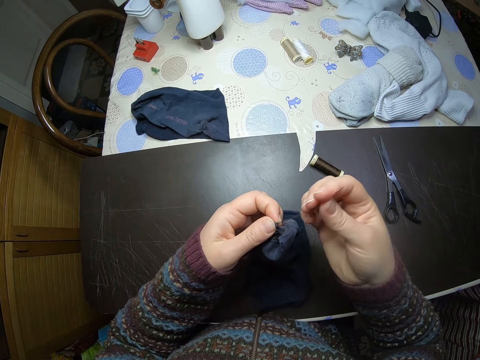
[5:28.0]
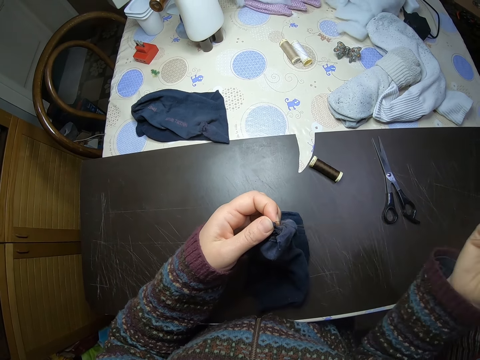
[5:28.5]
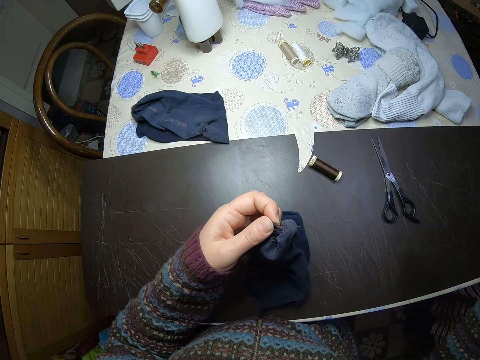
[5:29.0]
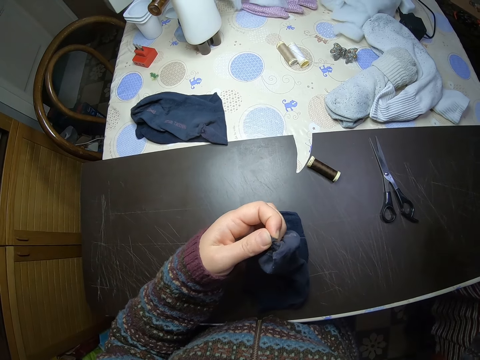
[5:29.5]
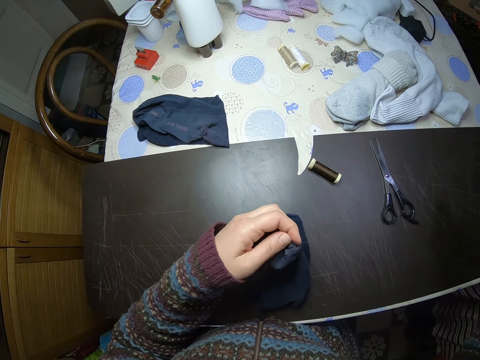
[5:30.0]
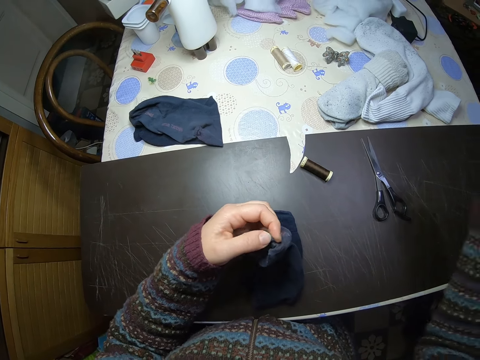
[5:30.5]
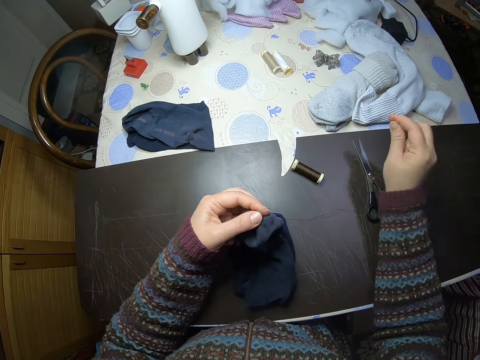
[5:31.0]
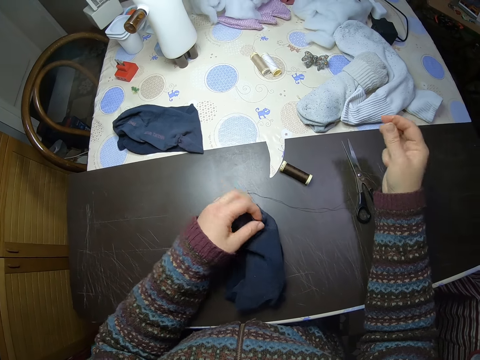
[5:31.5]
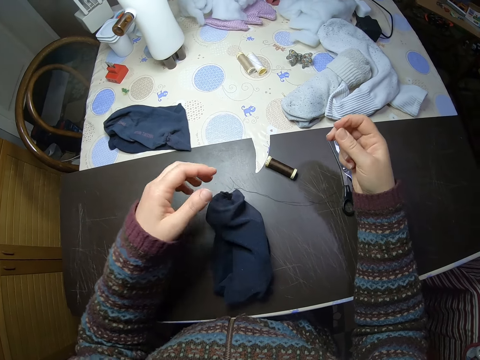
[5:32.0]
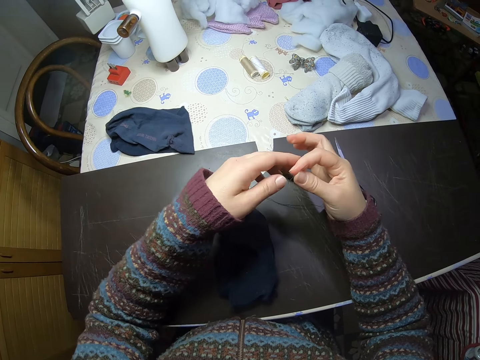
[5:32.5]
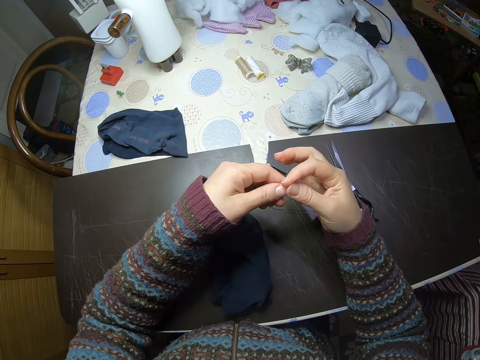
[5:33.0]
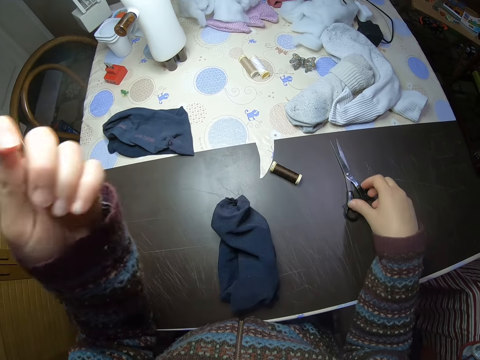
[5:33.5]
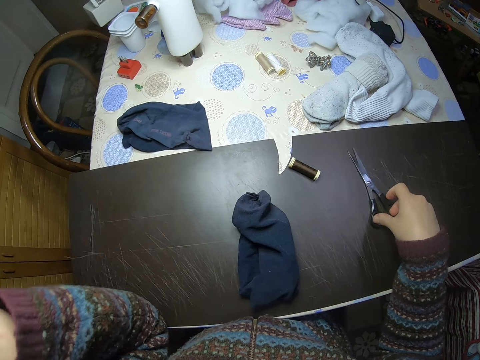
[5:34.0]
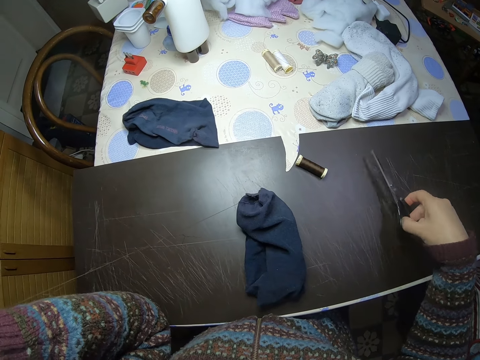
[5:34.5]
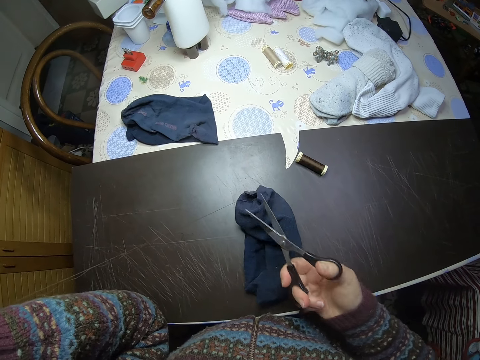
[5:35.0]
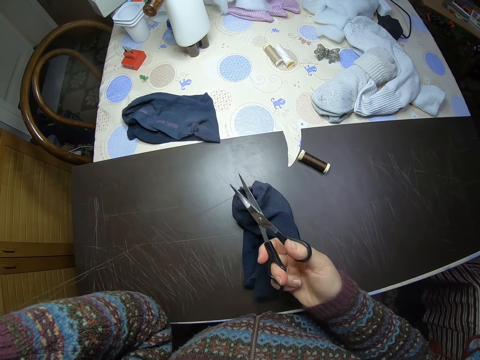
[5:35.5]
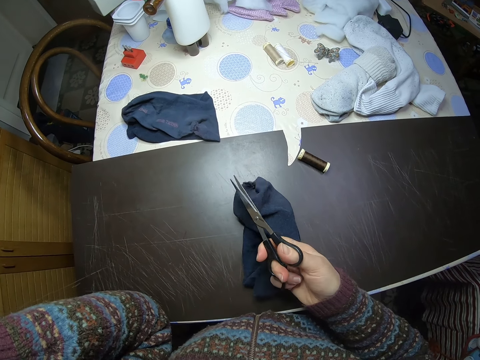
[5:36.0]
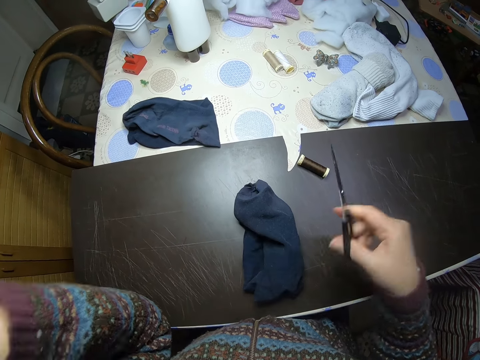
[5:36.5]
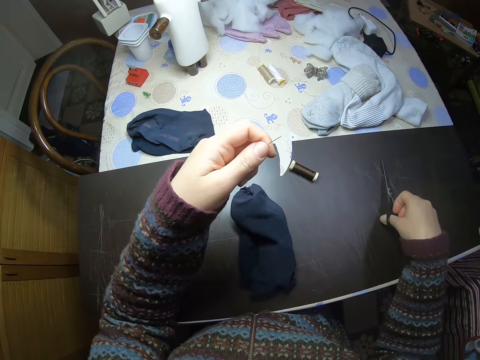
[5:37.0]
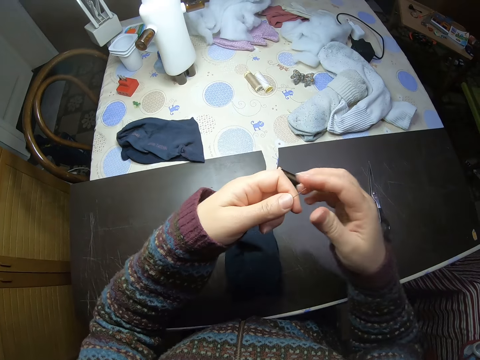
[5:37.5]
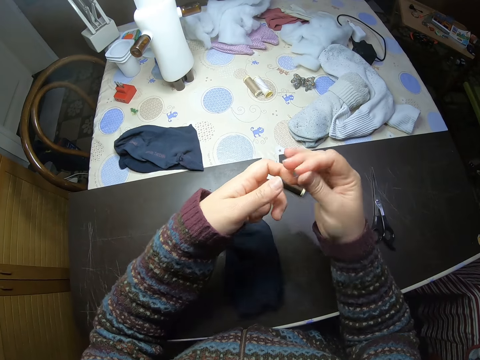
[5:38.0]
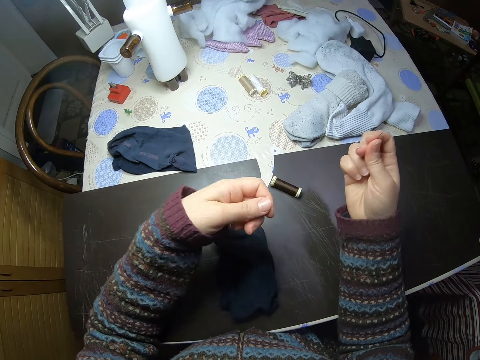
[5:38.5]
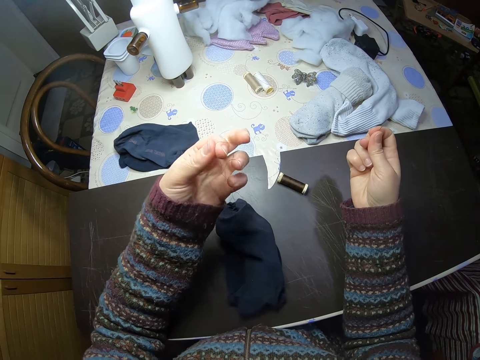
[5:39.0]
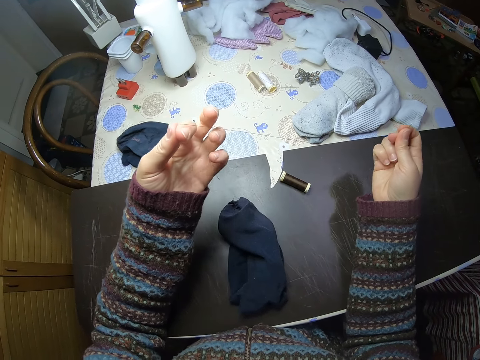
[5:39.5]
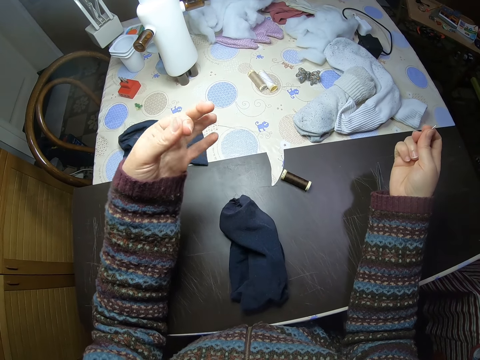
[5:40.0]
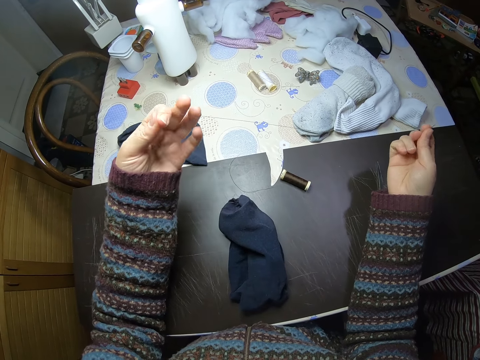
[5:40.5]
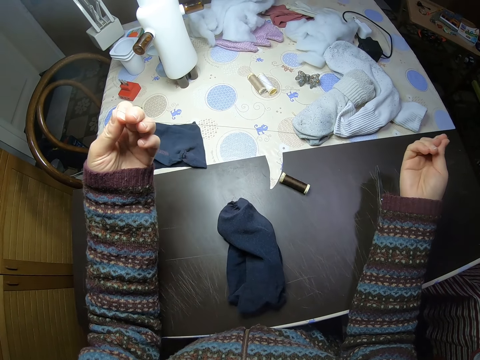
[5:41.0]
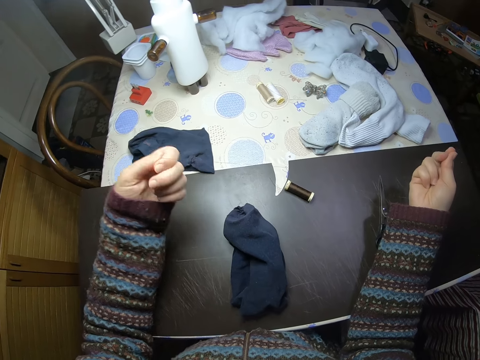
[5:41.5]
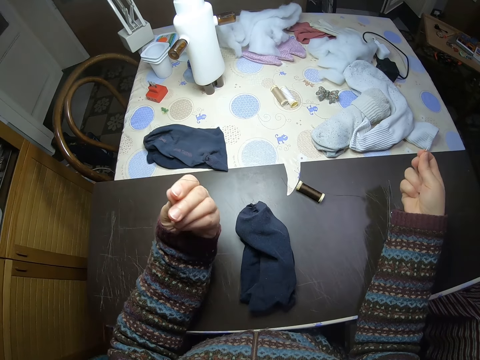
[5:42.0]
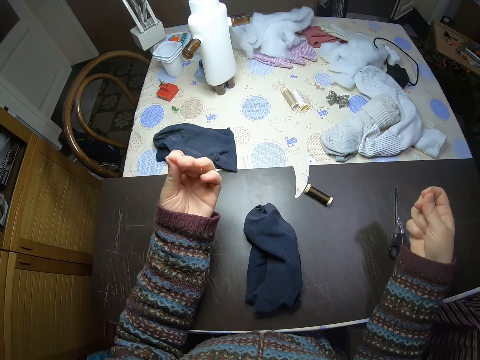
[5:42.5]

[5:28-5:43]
The camera wearer pulls the needle. She drops the sock on the table. She transfers the needle from her right hand to her left hand. She picks up a pair of scissors from the table. She cuts the thread with the scissors. She drops the scissors on the table. She transfers the needle from her left hand to her right hand. She pulls the thread.

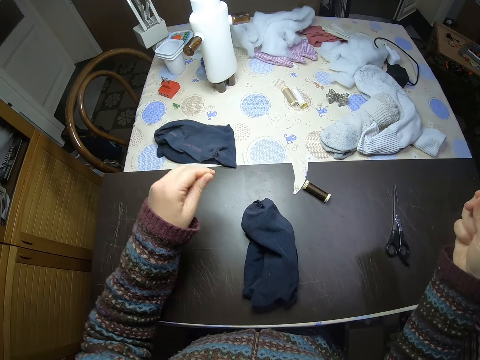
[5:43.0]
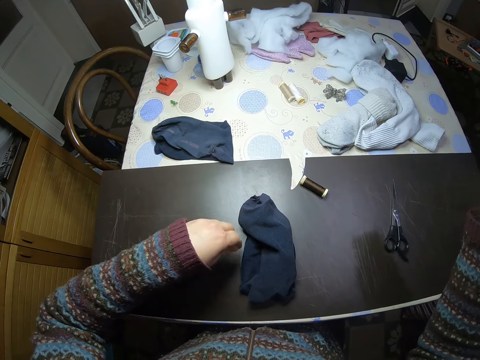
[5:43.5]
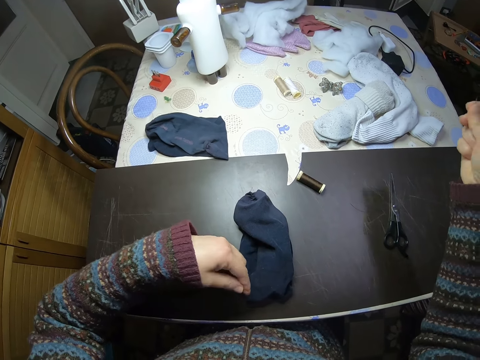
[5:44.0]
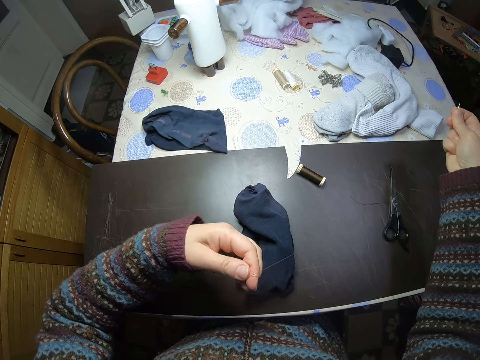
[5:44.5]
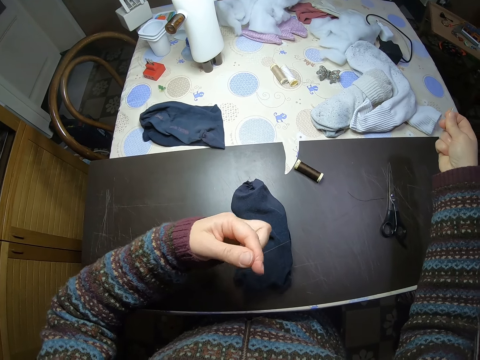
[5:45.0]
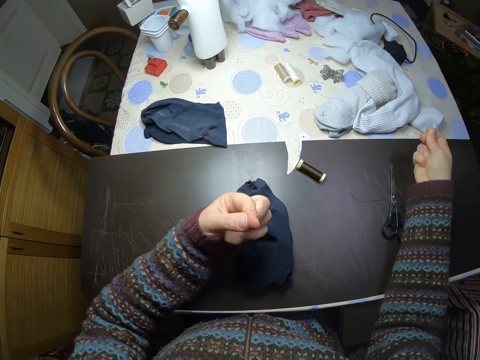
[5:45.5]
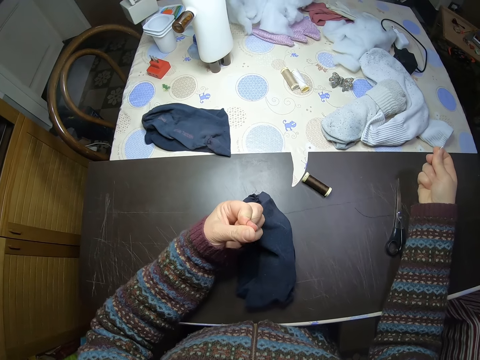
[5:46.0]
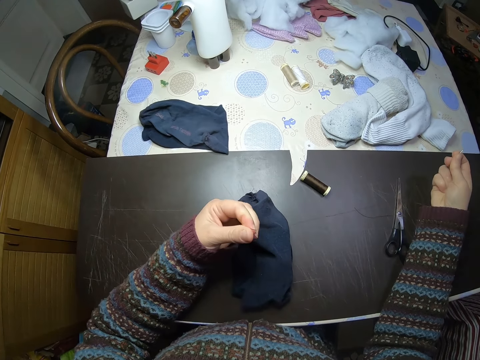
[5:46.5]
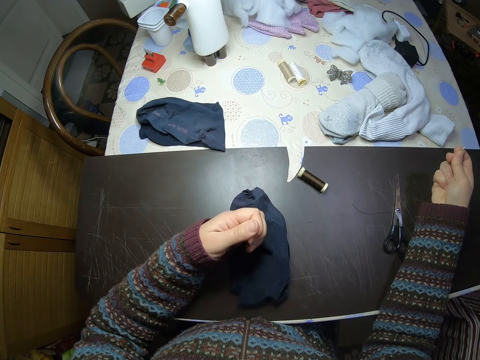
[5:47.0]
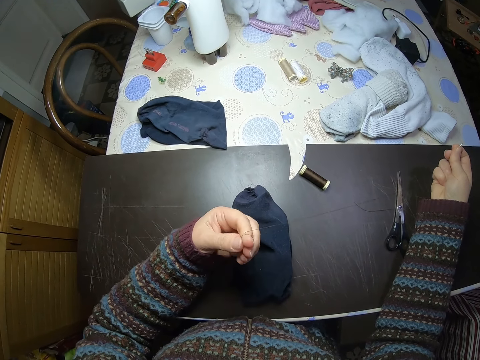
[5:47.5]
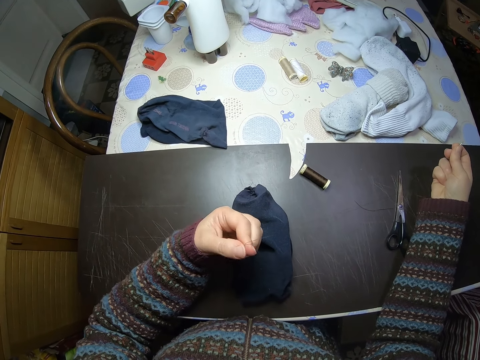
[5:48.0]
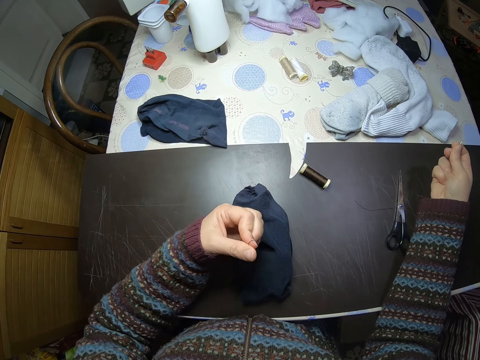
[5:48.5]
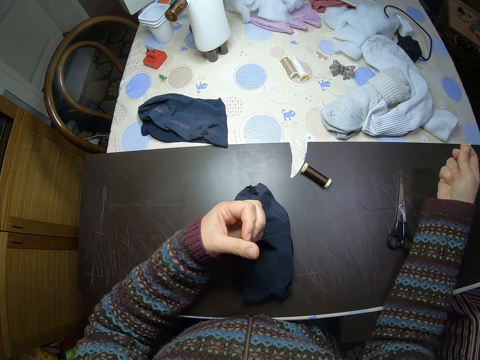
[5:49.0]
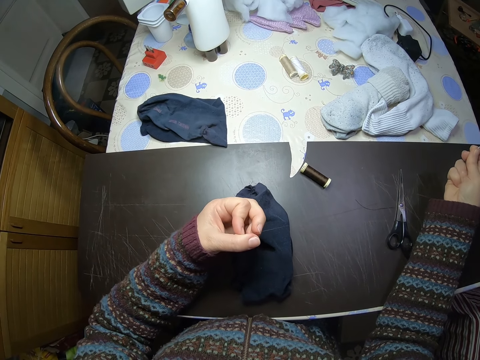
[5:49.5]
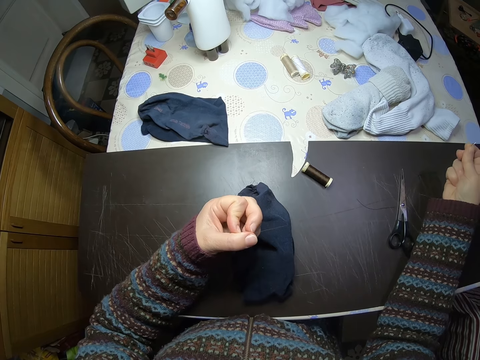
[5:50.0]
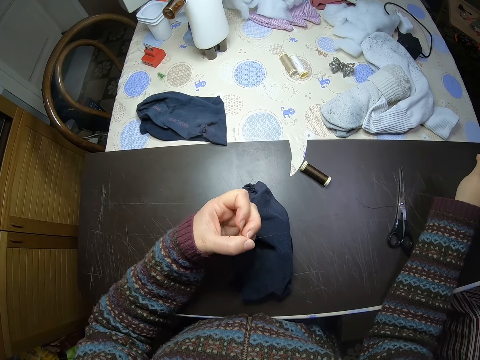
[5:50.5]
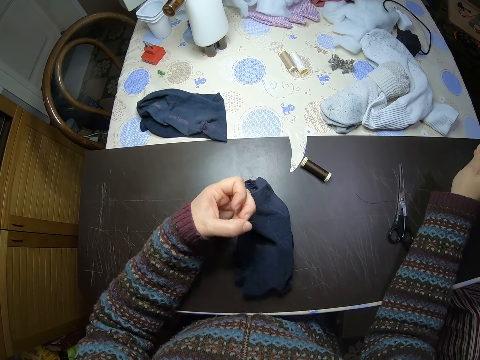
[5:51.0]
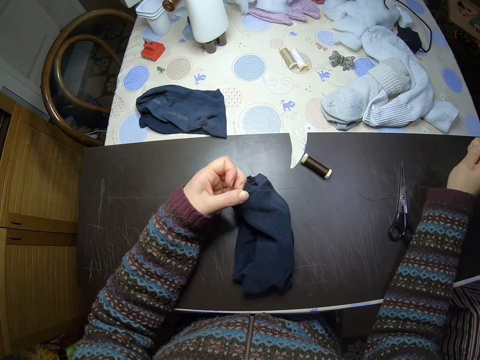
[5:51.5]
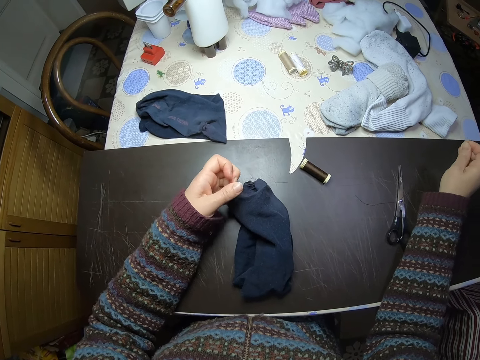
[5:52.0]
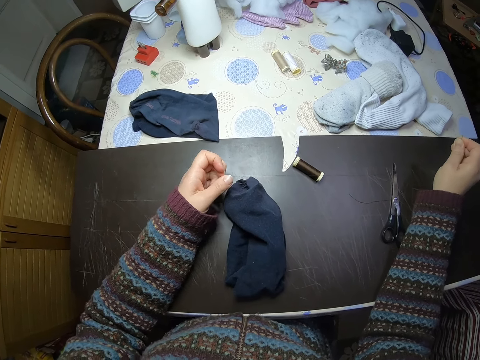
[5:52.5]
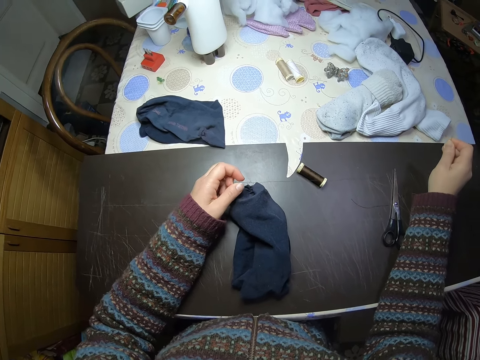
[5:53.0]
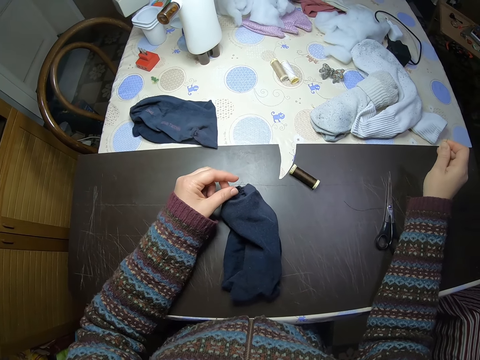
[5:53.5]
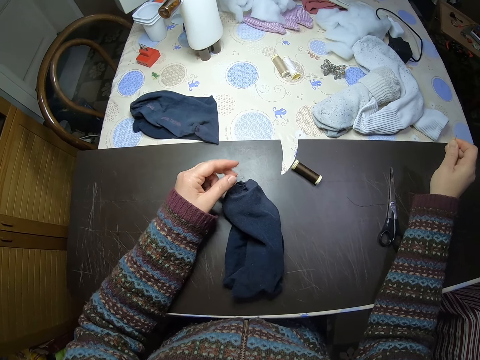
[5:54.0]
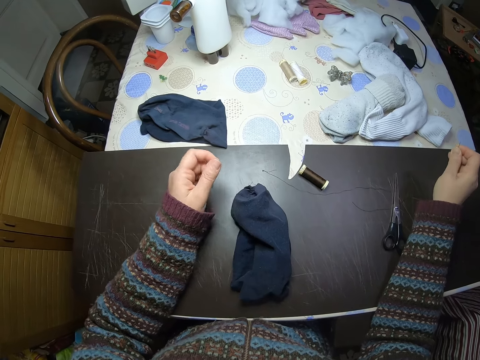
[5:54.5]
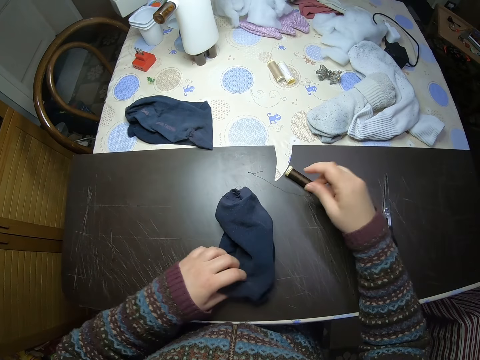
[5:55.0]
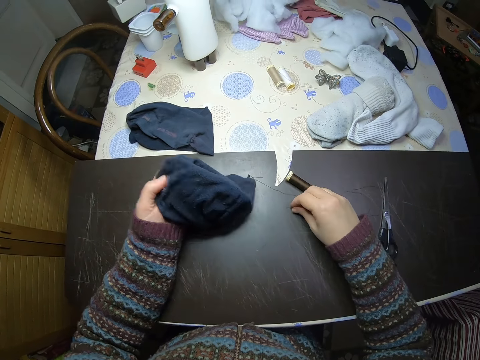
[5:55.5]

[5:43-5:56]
The camera wearer ties the string. They put the string and needle on the table. They pick up the sock from the table.
